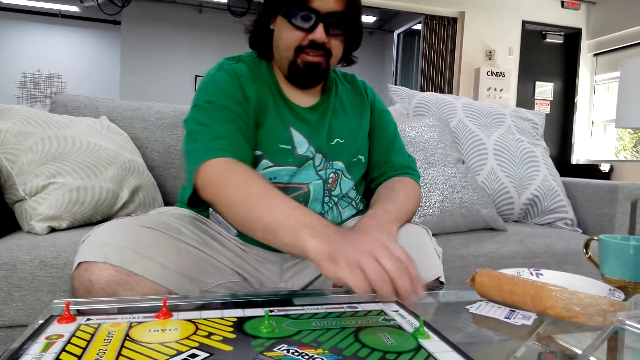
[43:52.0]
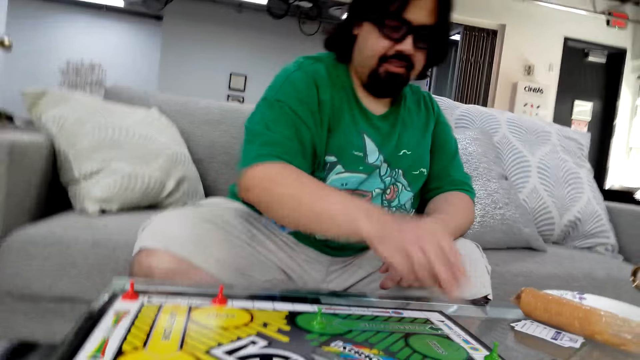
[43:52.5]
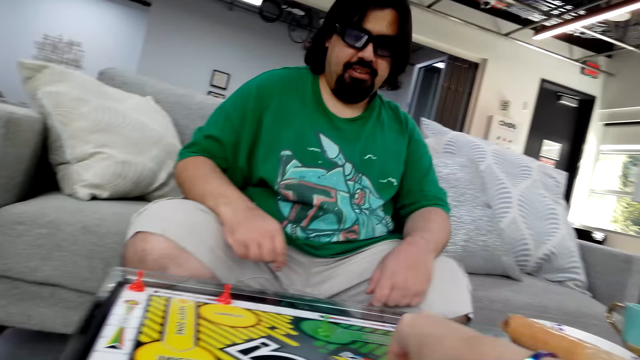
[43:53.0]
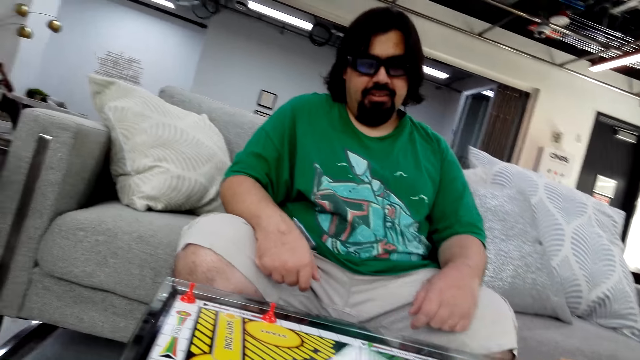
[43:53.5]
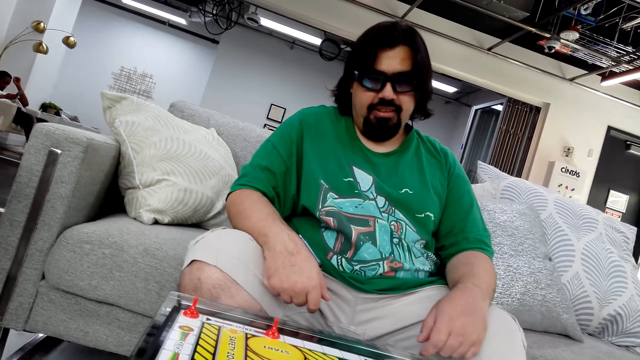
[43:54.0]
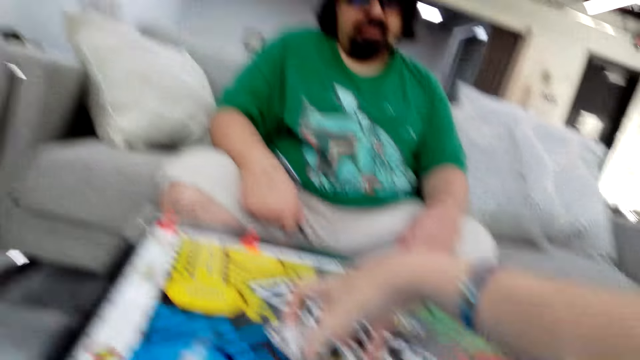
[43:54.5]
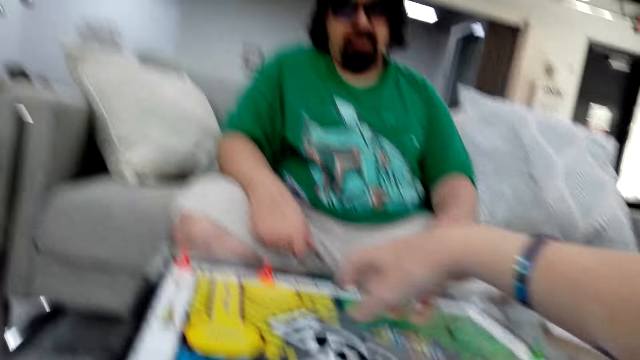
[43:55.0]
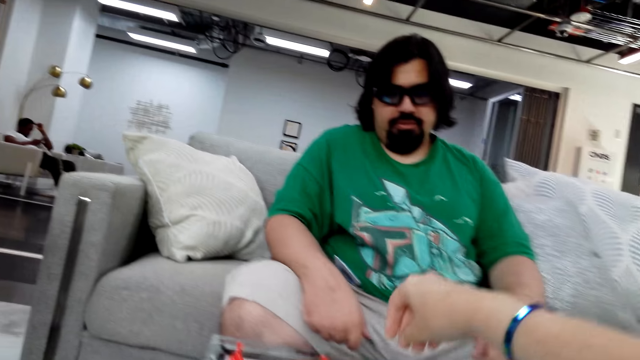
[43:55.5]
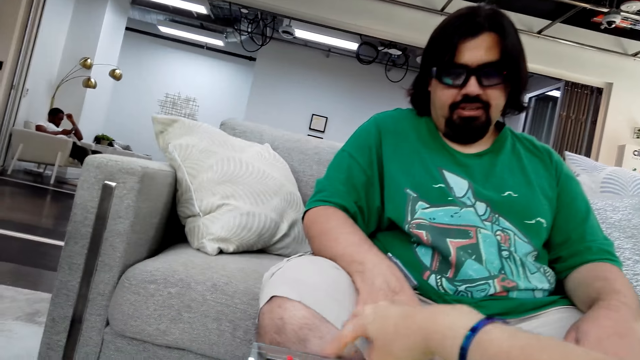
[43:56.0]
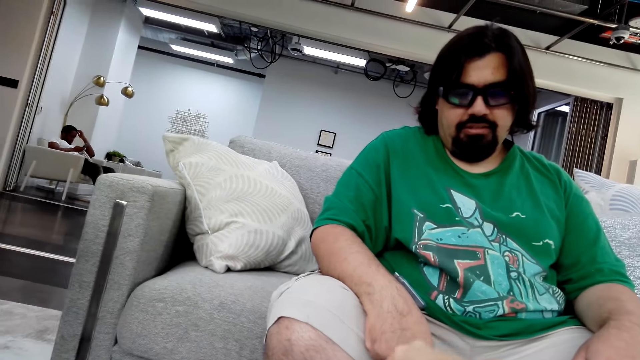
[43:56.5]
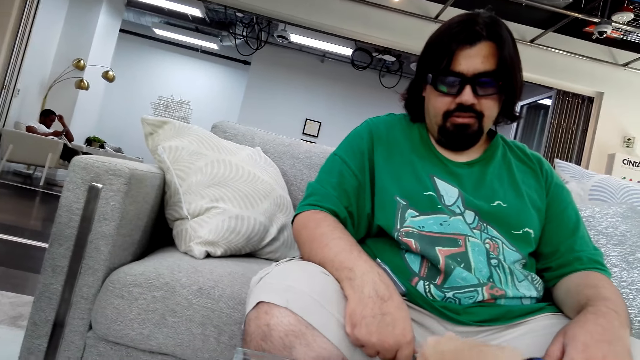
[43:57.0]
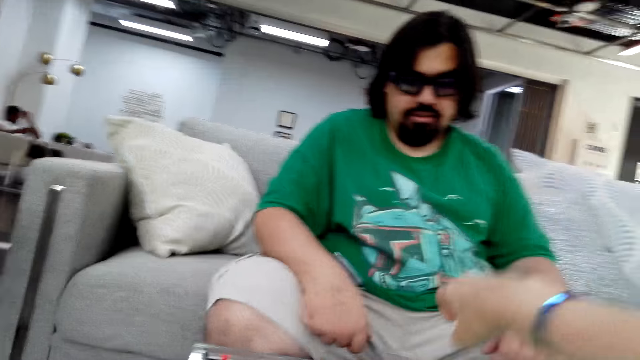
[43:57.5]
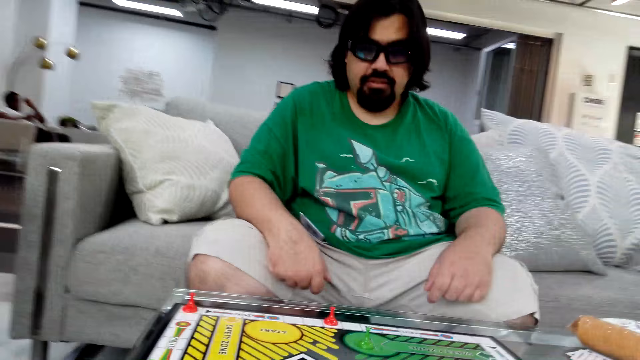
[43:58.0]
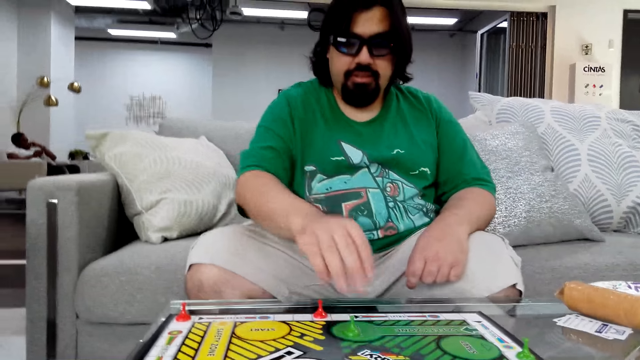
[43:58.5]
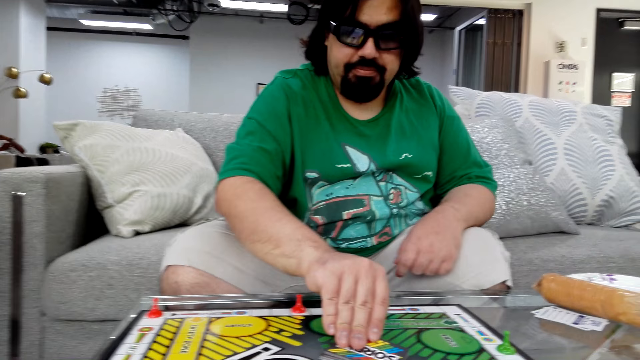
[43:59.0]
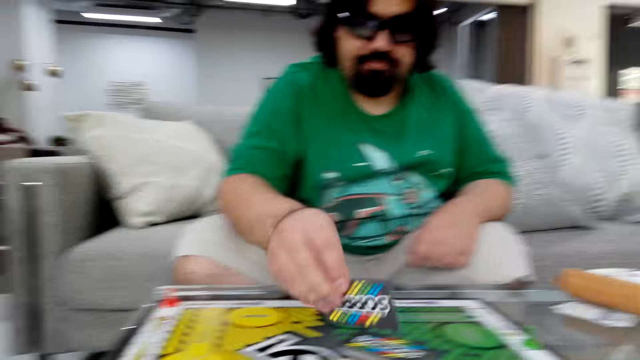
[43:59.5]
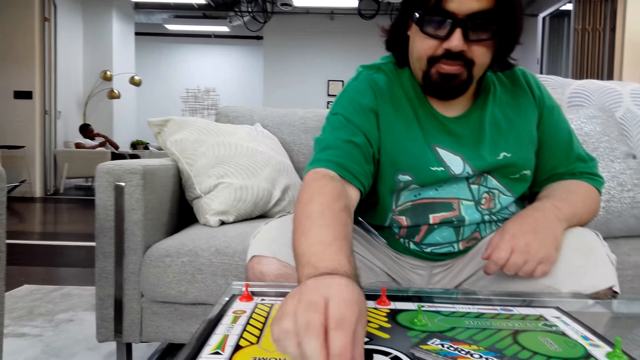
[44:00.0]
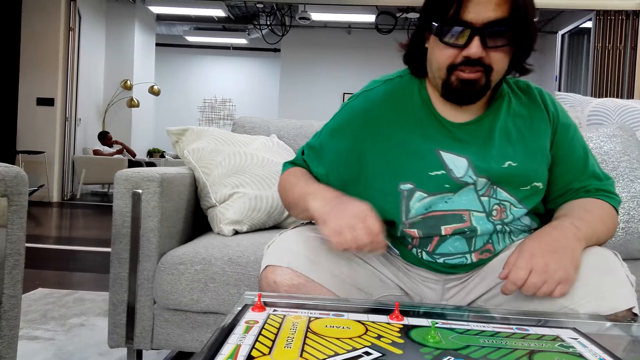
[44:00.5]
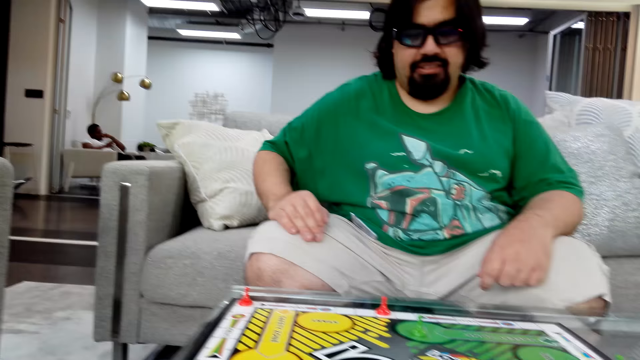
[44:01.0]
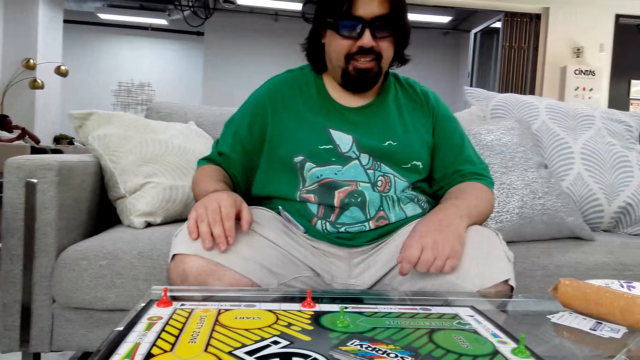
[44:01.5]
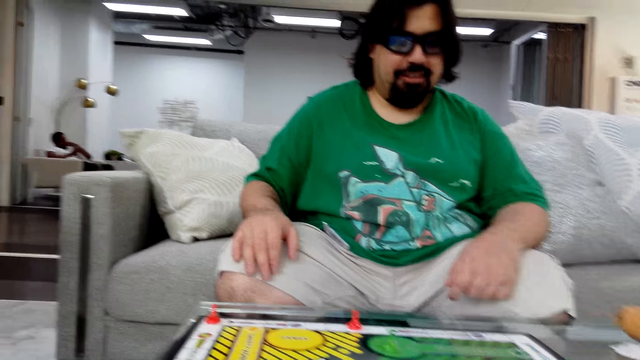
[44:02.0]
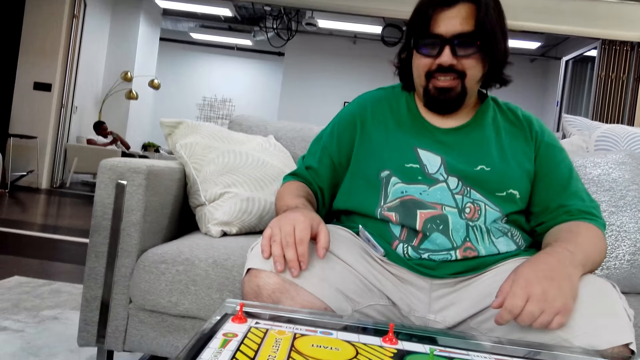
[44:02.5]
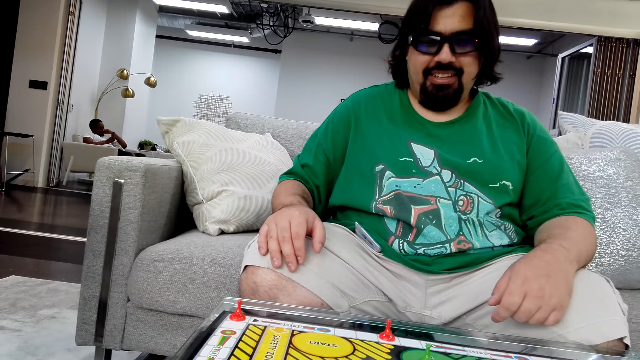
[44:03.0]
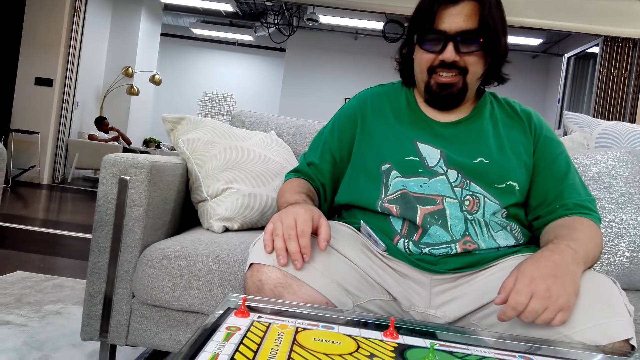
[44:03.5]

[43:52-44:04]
The camera wearer holds a poker card with her right hand. She plays the Sorry game. A man plays the Sorry game.

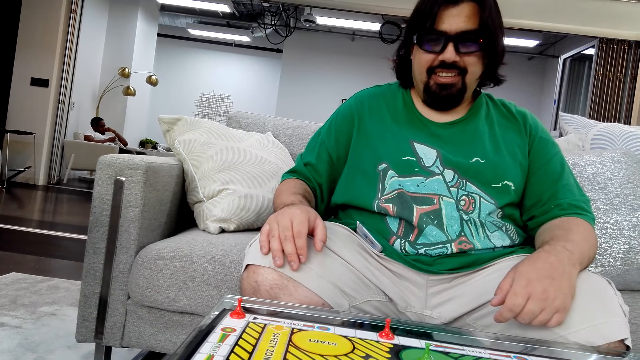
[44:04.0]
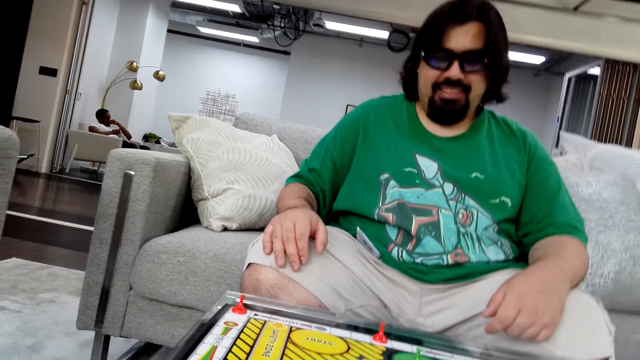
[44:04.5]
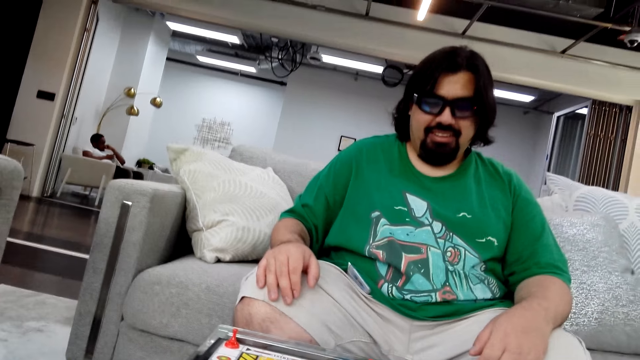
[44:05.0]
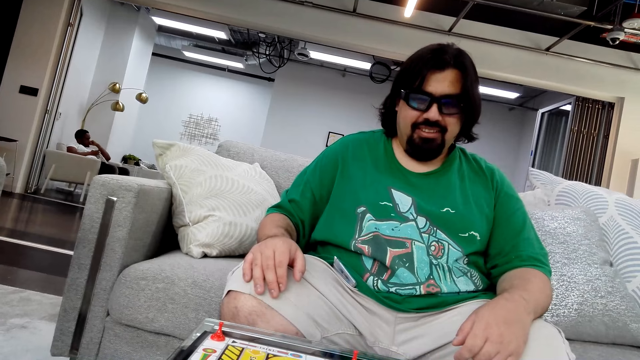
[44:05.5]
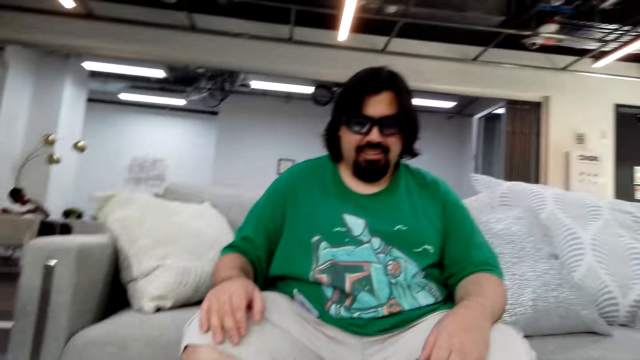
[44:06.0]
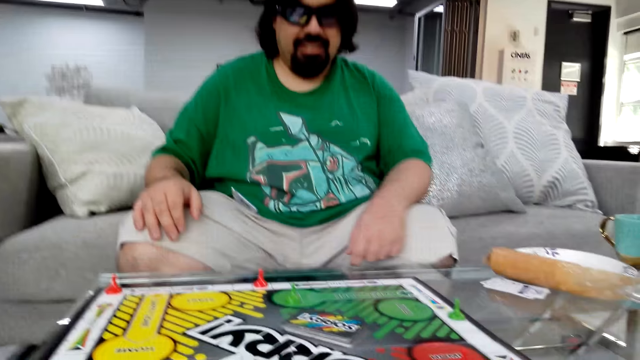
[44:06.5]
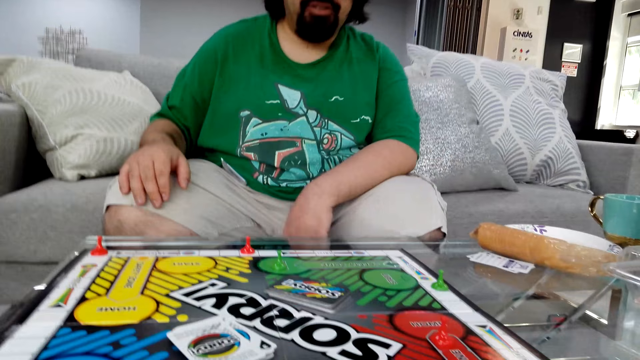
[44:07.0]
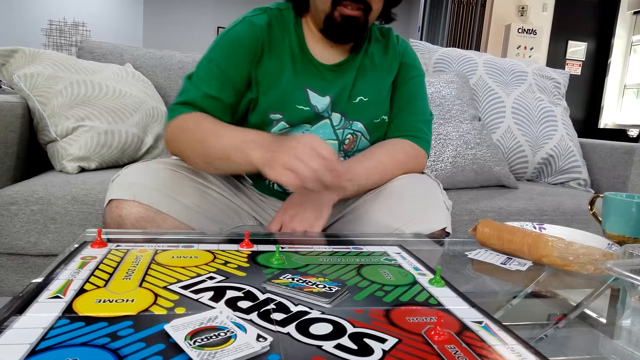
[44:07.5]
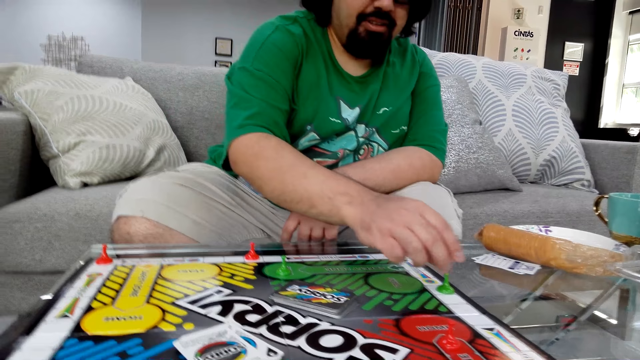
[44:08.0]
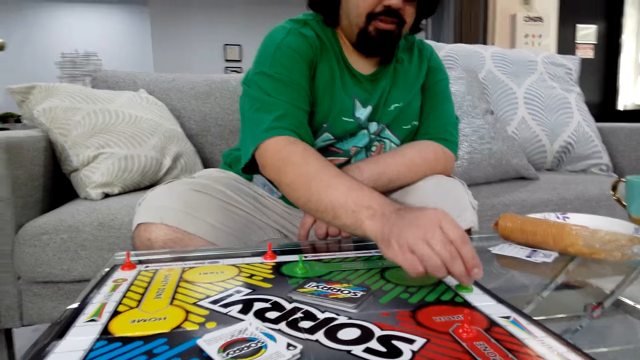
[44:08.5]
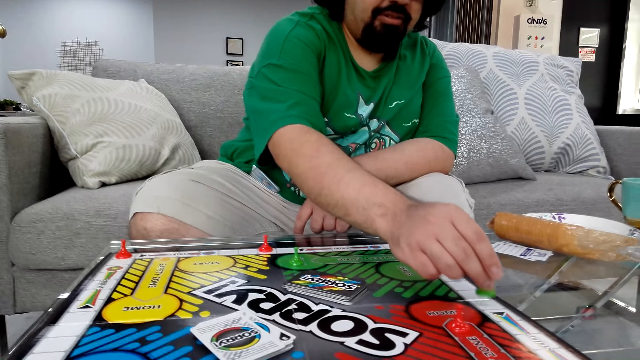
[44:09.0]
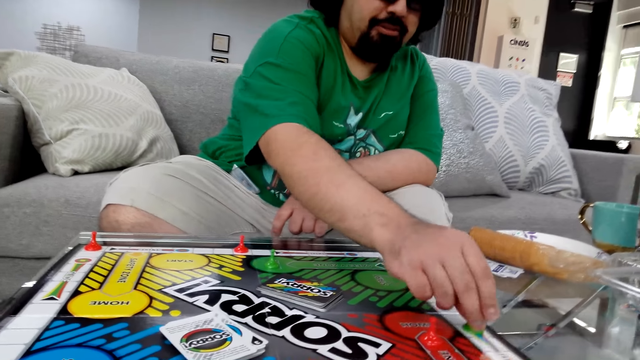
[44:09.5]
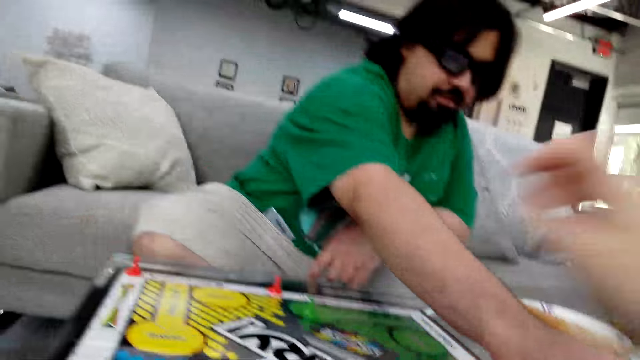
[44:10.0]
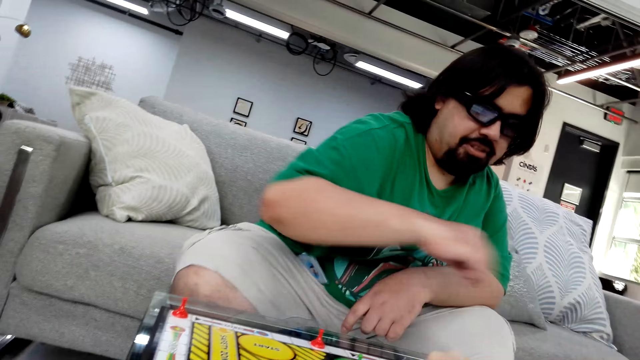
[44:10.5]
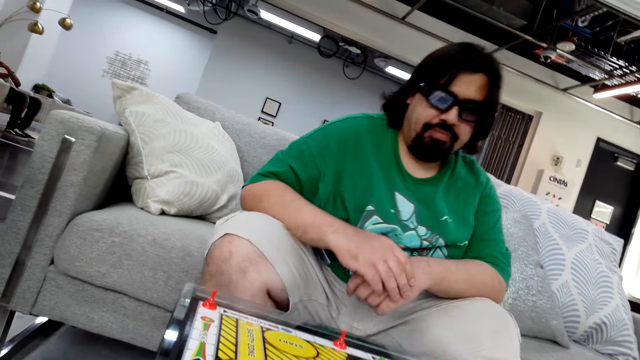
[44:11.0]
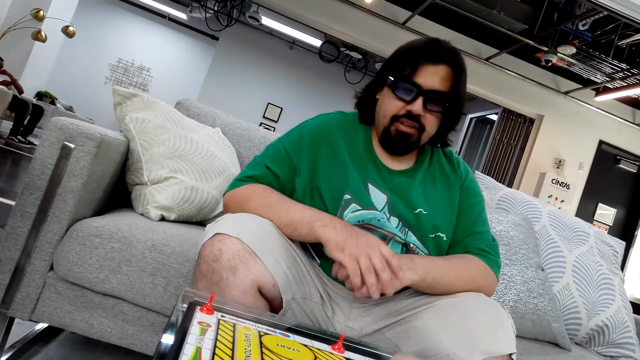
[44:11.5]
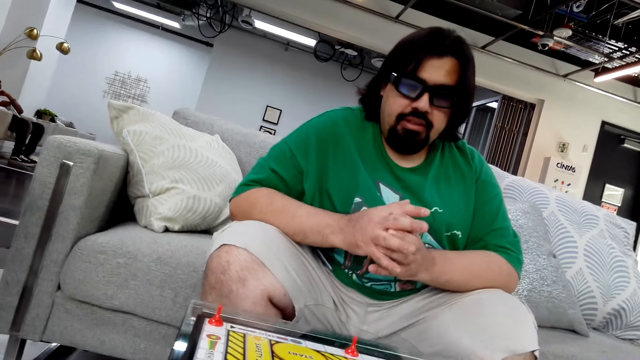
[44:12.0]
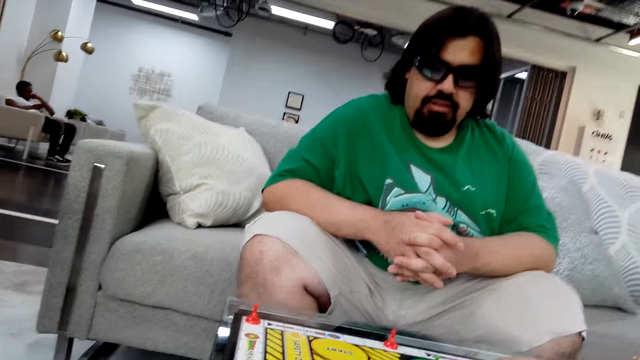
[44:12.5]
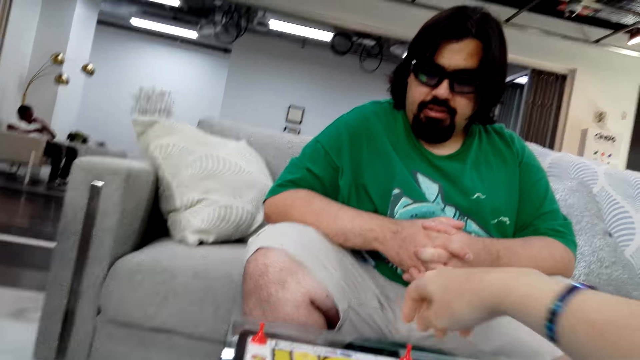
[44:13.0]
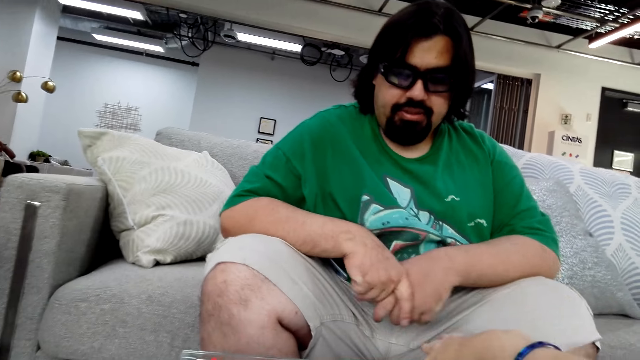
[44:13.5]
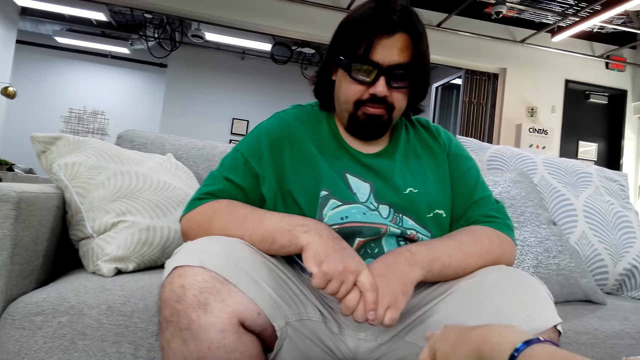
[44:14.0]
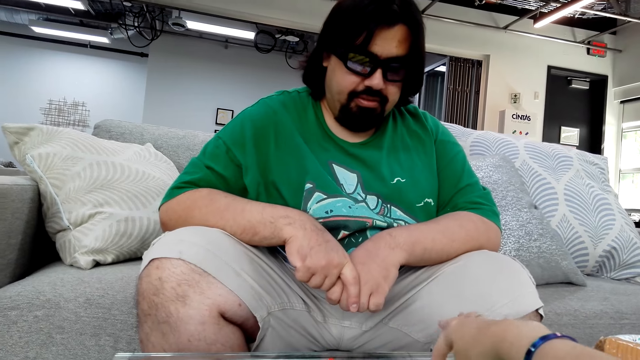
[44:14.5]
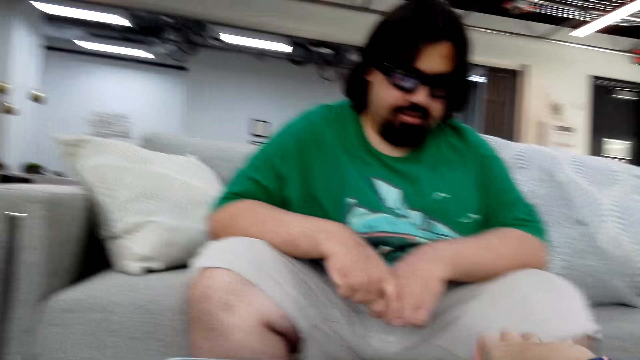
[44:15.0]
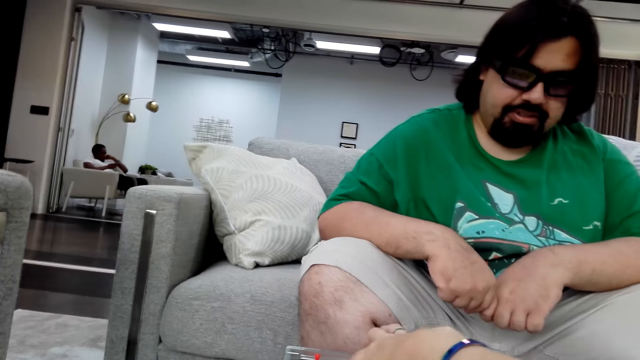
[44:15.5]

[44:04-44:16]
The camera wearer plays the Sorry game. A man holds a board game piece with his right hand and plays the Sorry game. The camera wearer plays the Sorry game.
